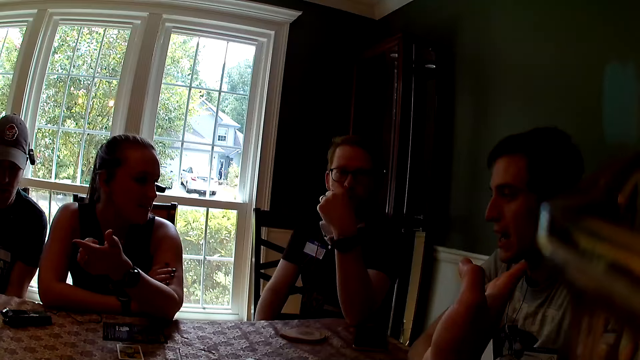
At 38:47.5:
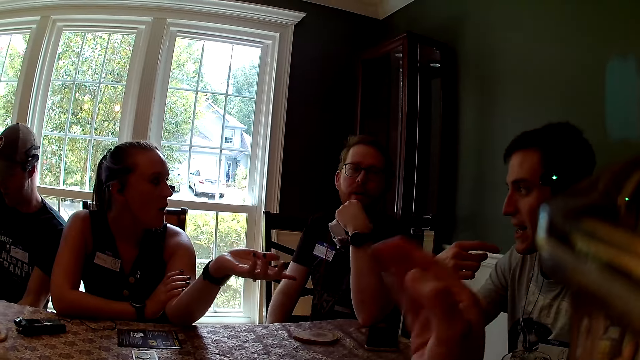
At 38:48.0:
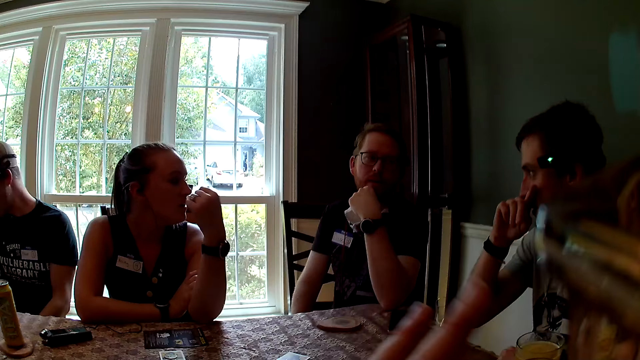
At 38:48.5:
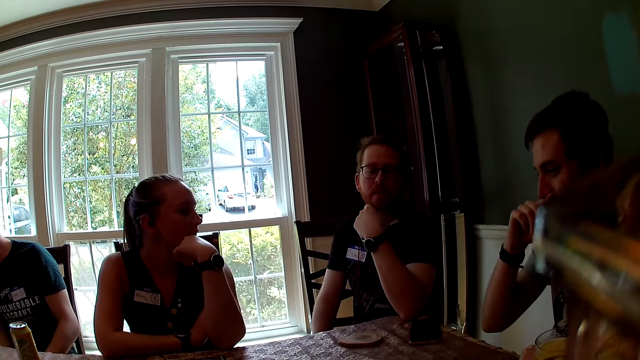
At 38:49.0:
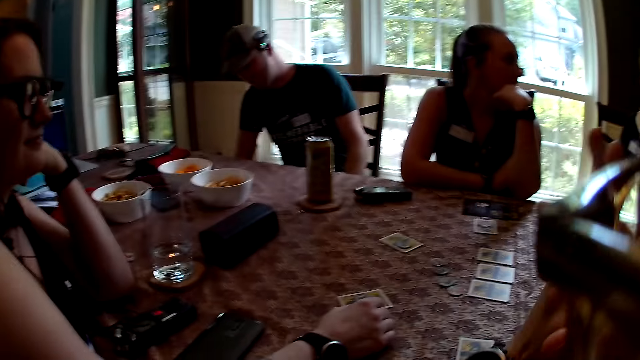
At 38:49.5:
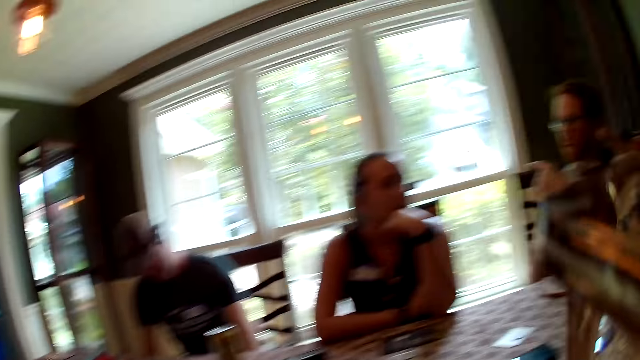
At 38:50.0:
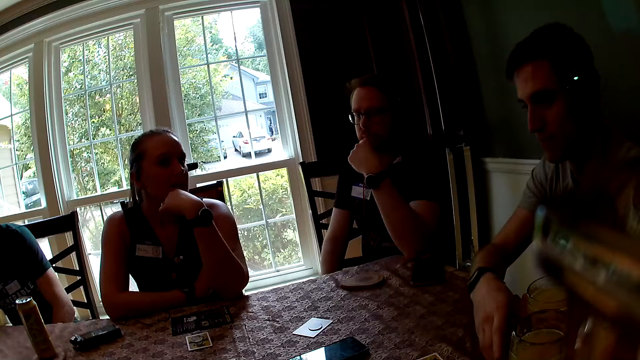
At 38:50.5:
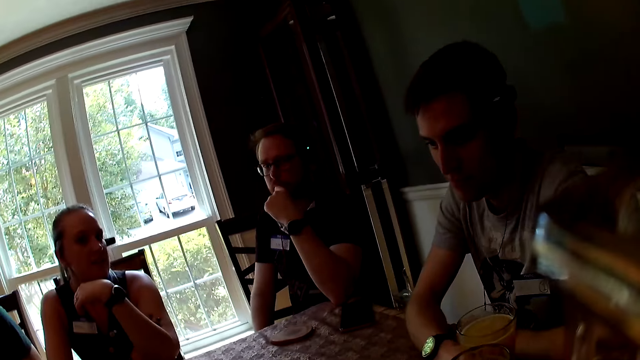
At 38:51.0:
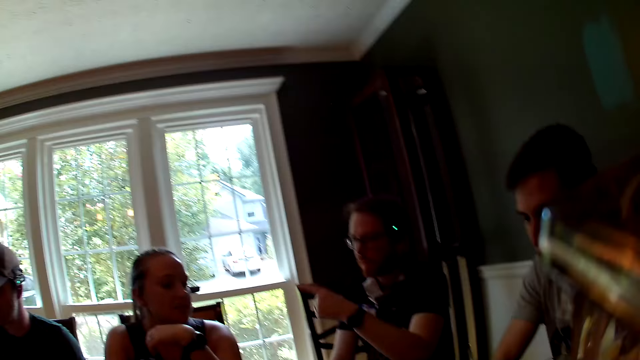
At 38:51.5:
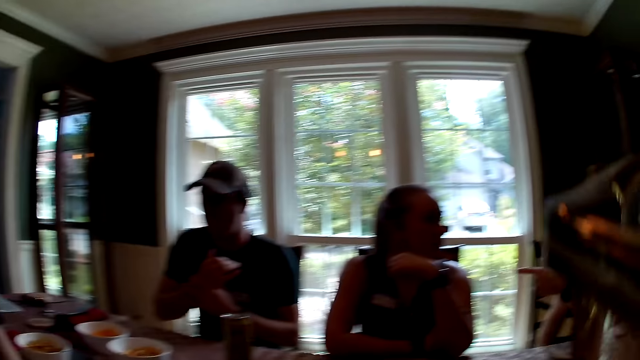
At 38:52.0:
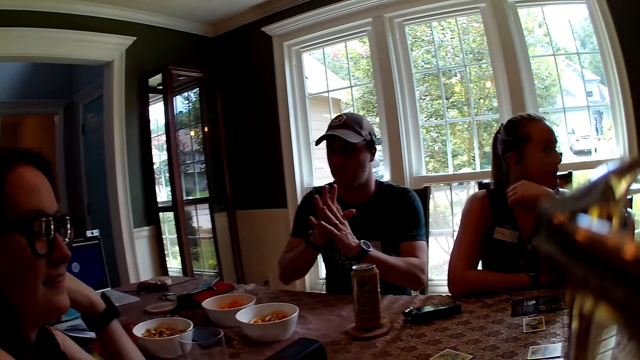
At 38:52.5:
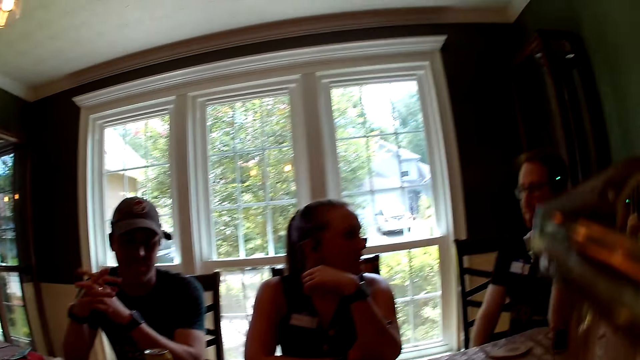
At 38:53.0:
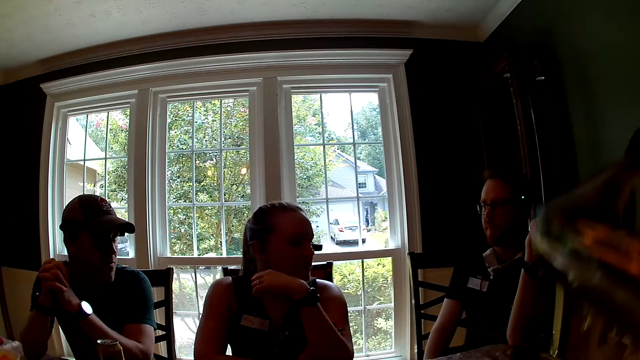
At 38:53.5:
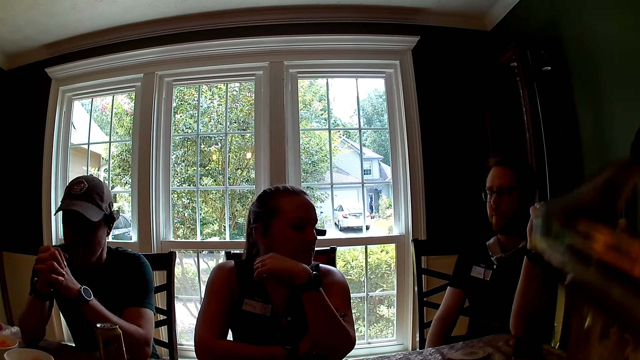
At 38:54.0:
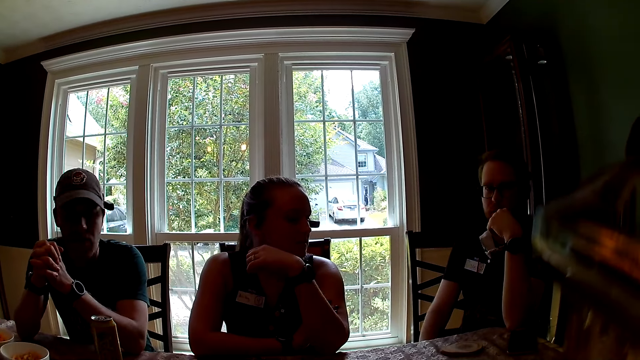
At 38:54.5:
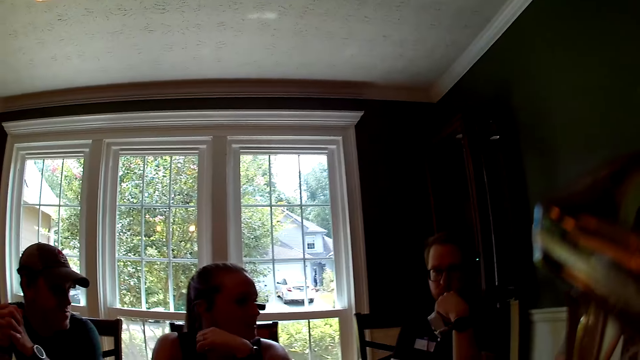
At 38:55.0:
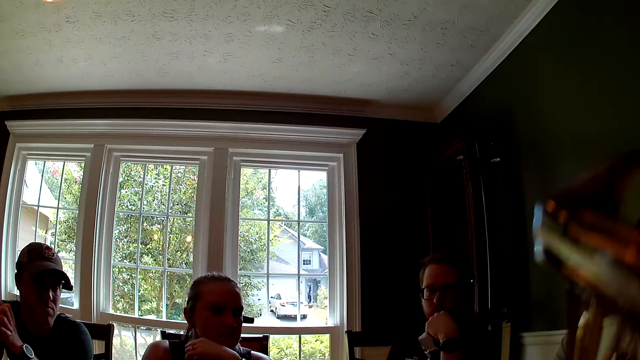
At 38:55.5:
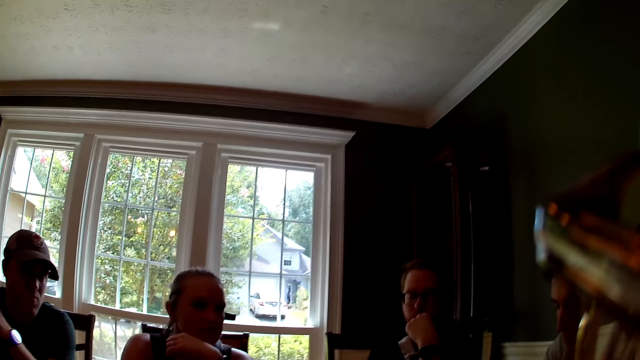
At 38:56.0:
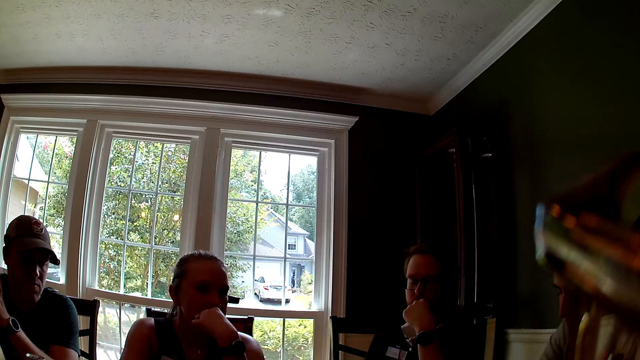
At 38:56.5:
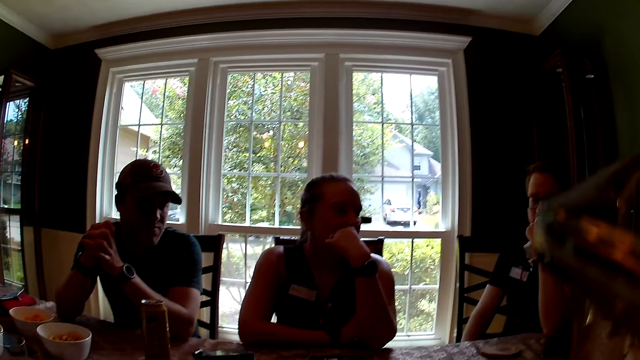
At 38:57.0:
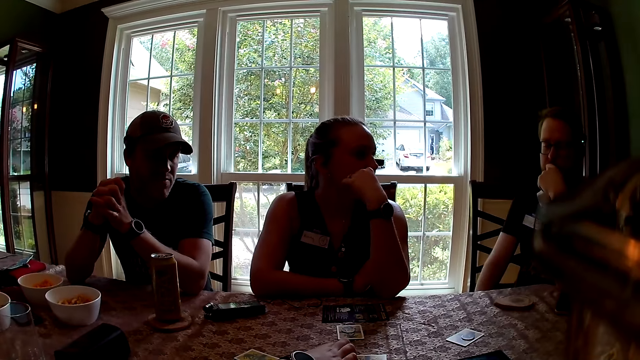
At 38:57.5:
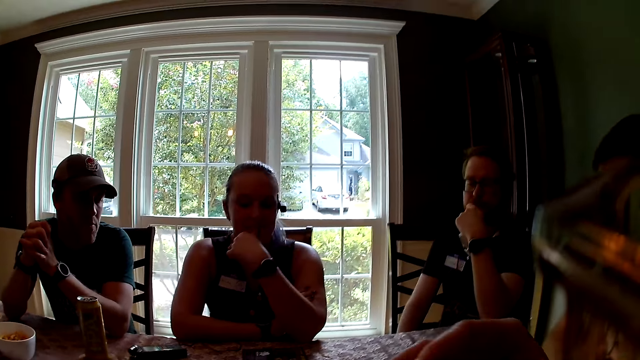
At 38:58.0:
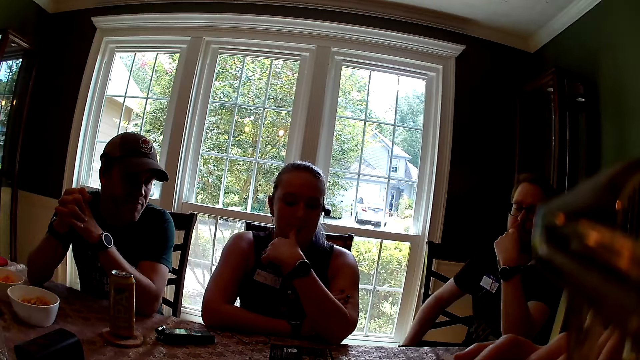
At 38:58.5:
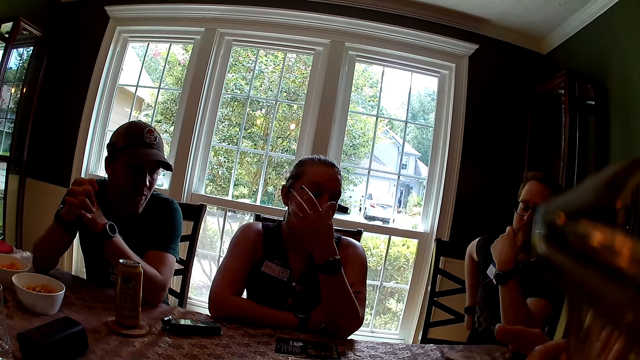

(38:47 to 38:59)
The camera wearer raises a hand up. They look around.

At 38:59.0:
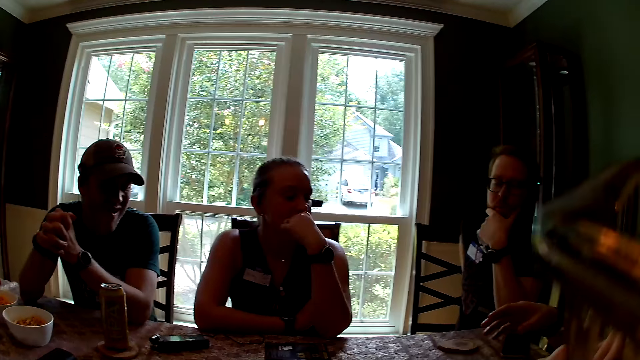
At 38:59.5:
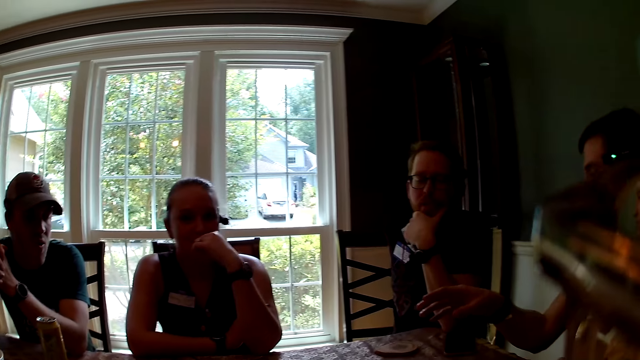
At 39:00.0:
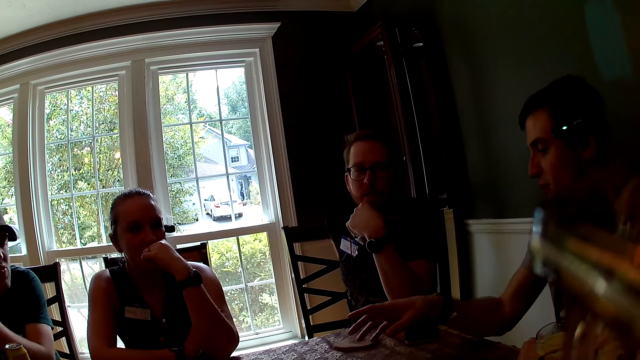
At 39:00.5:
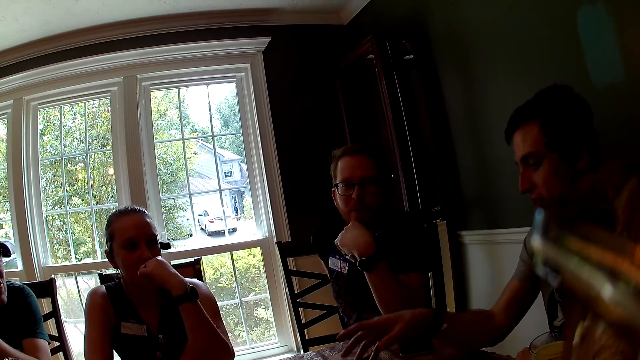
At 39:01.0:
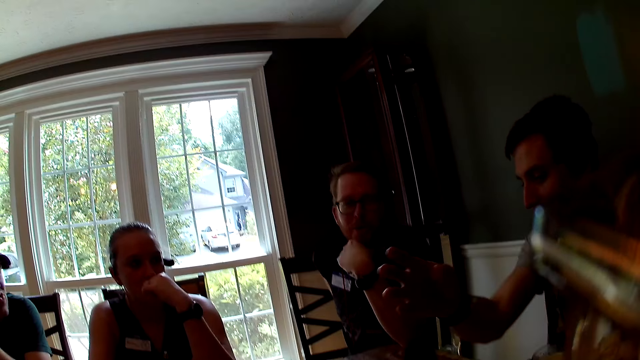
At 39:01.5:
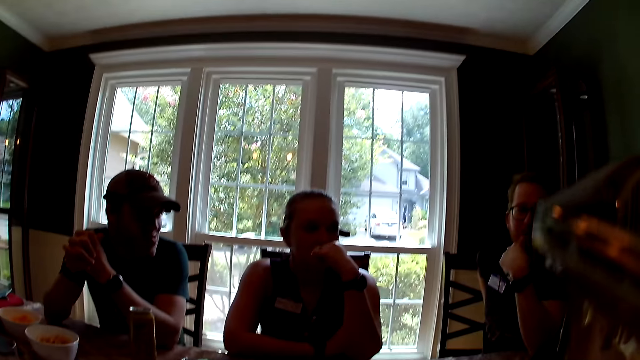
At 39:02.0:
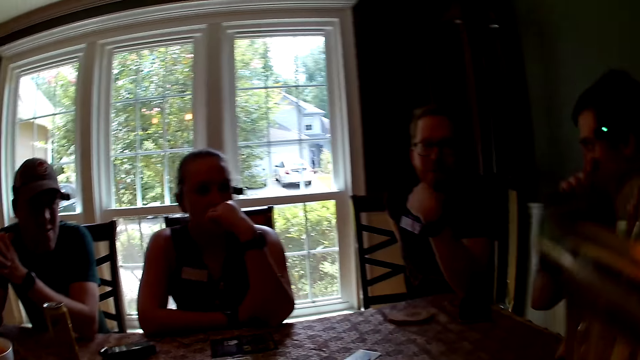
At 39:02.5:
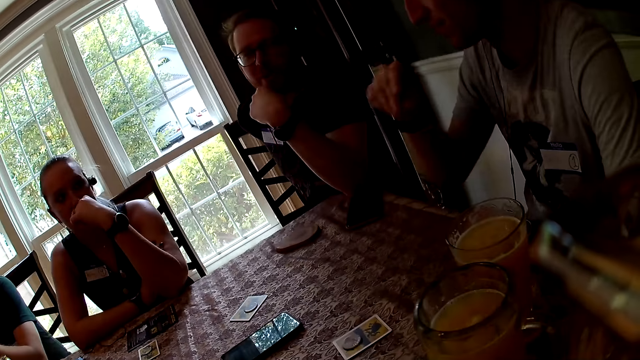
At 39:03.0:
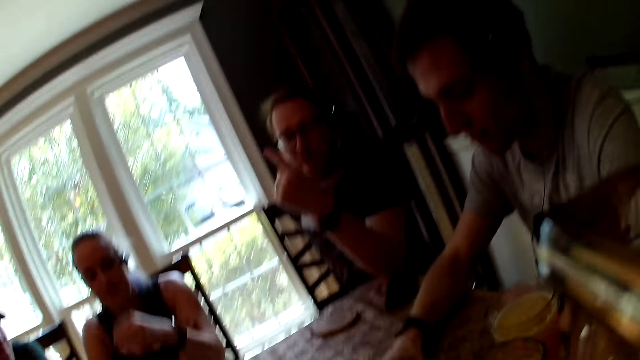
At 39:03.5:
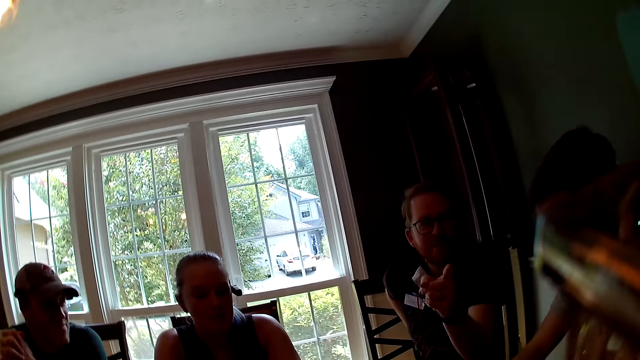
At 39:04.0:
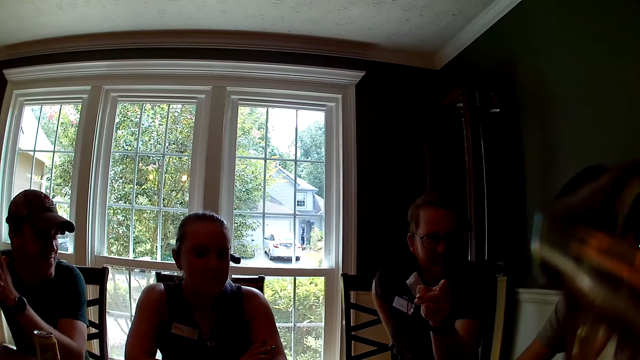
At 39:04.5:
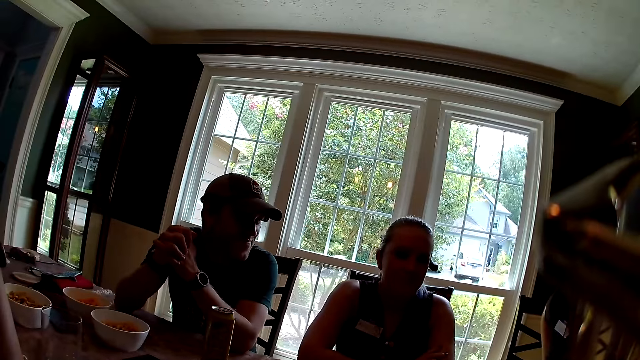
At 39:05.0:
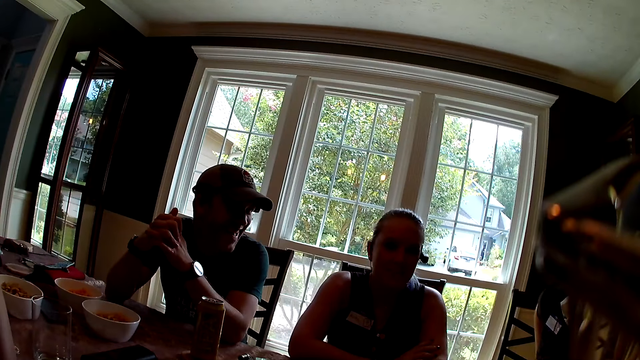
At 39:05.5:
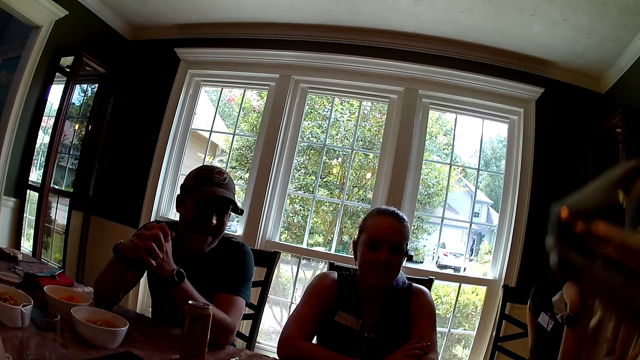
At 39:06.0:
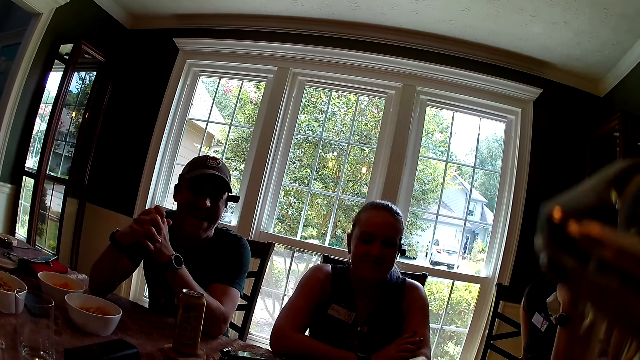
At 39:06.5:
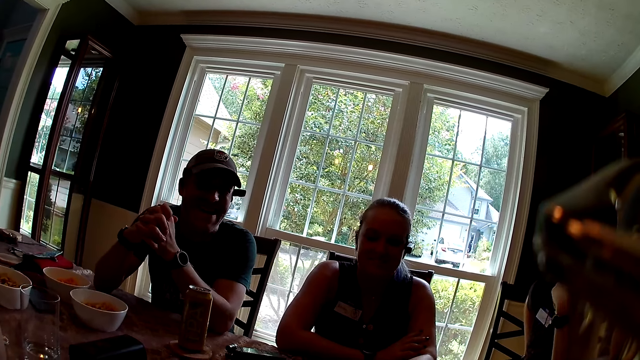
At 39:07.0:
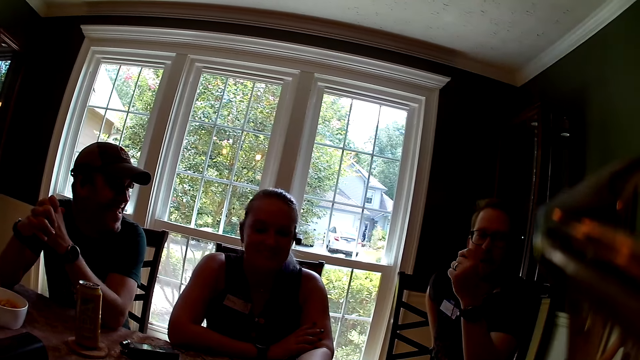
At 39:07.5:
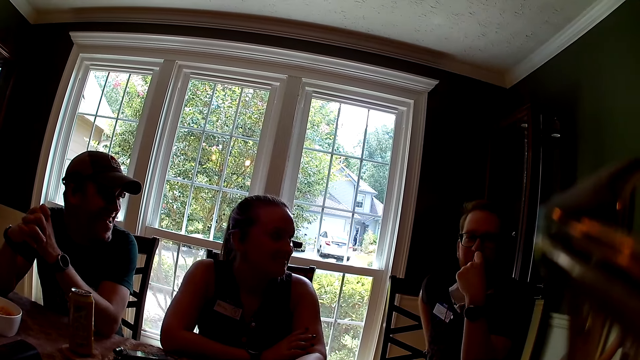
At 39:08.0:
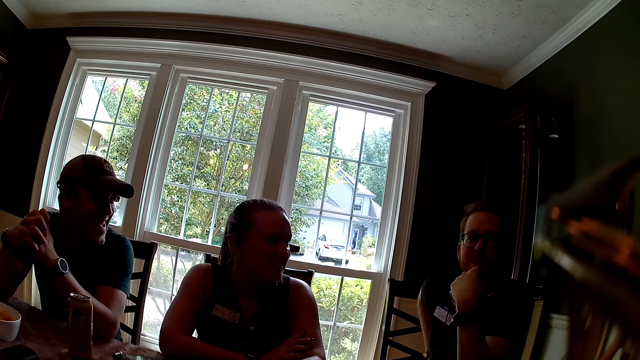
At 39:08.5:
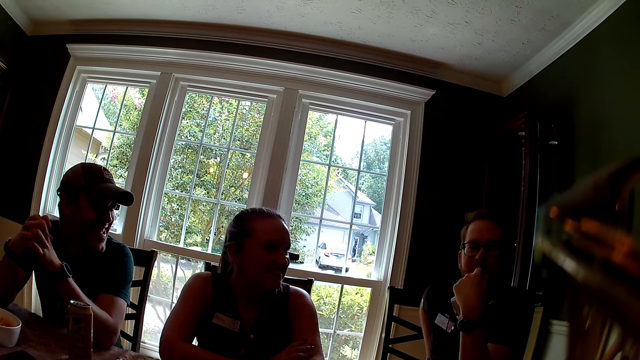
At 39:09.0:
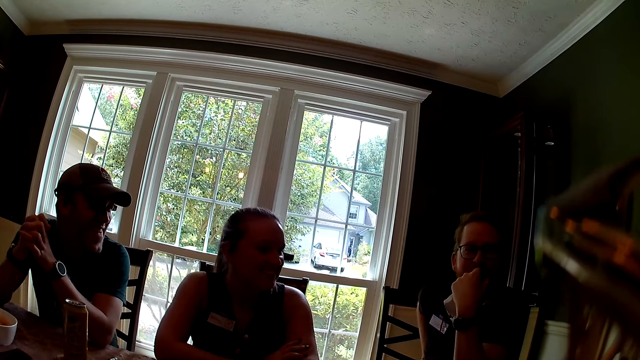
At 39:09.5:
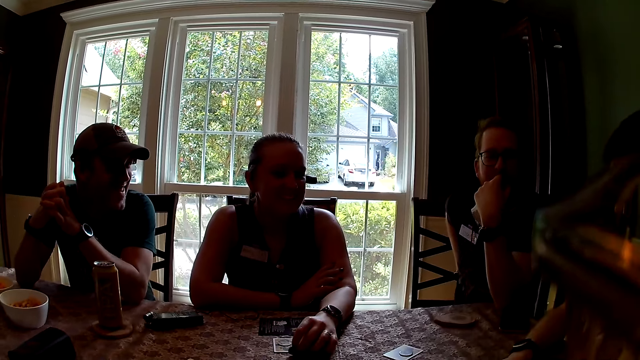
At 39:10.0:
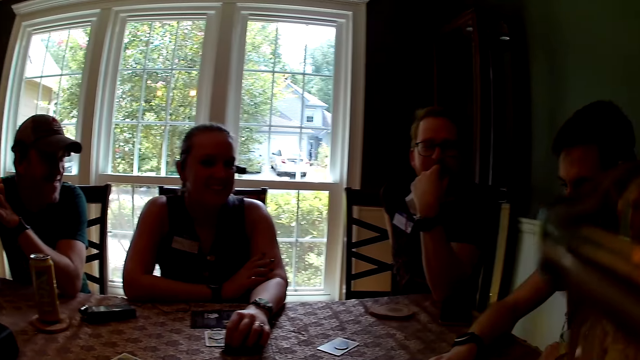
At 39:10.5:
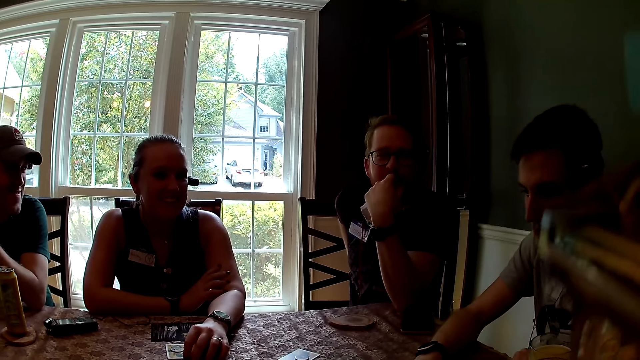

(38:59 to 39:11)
The man picks up a card from the table with his right hand.
